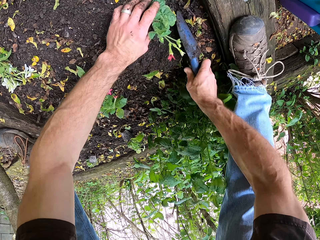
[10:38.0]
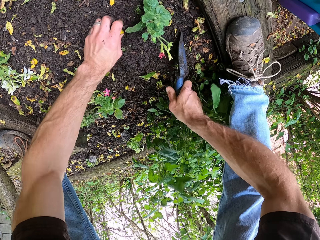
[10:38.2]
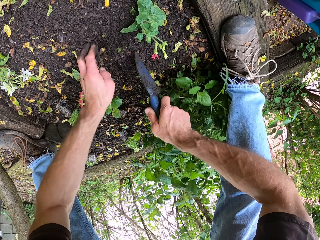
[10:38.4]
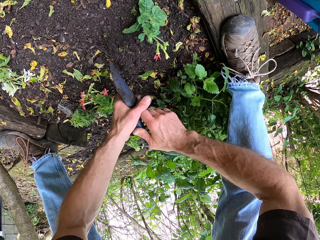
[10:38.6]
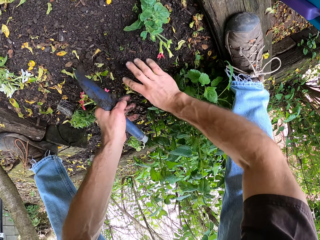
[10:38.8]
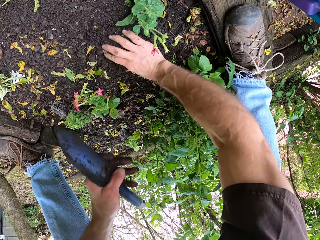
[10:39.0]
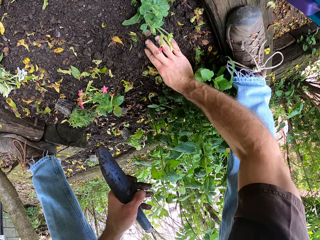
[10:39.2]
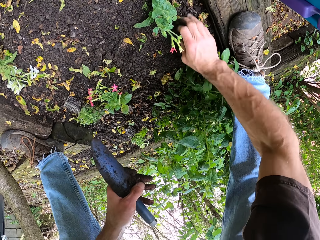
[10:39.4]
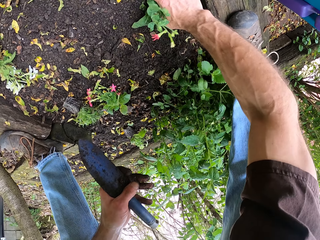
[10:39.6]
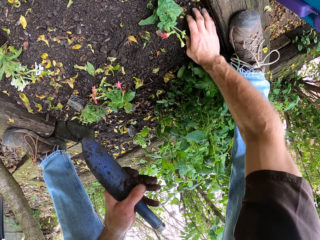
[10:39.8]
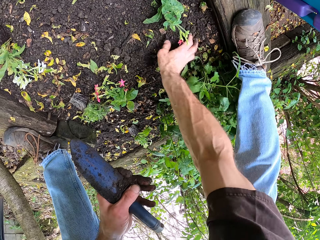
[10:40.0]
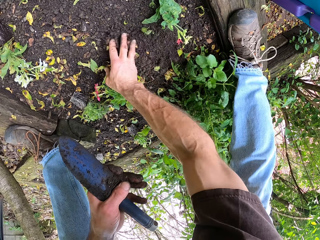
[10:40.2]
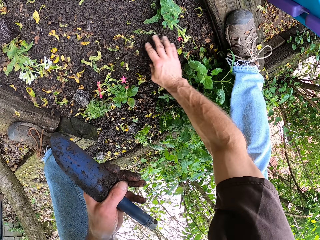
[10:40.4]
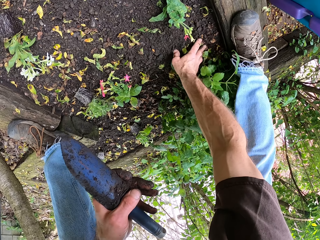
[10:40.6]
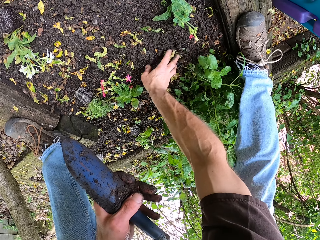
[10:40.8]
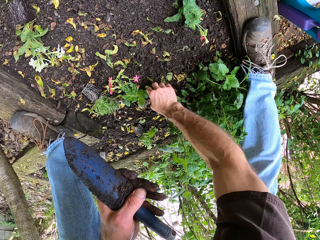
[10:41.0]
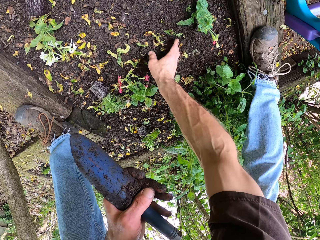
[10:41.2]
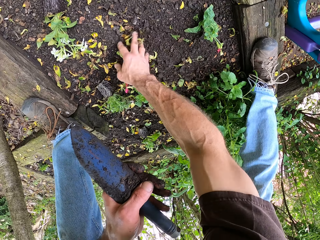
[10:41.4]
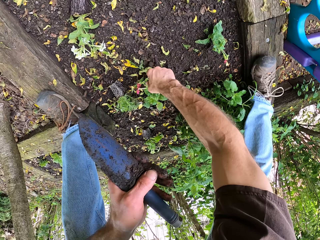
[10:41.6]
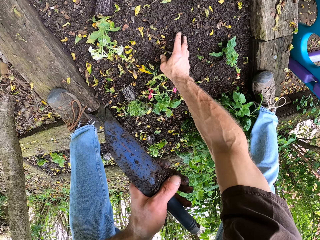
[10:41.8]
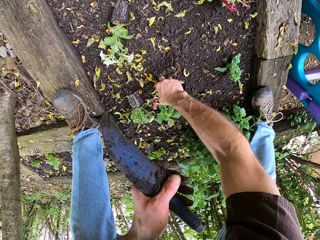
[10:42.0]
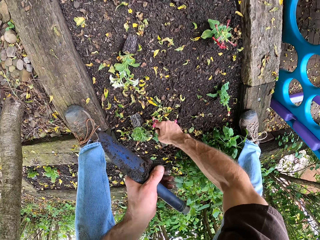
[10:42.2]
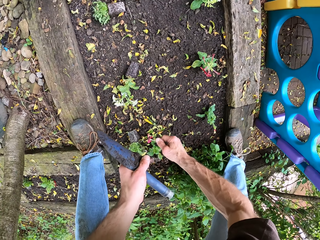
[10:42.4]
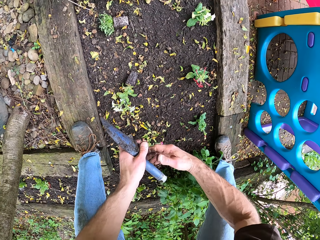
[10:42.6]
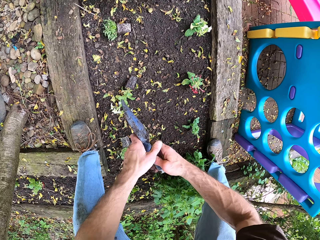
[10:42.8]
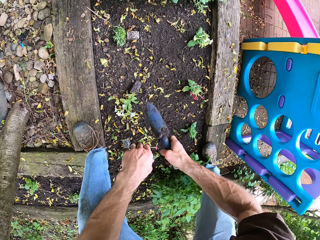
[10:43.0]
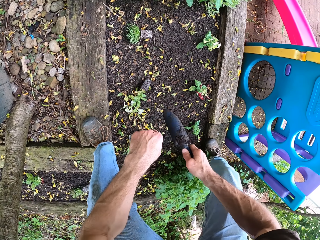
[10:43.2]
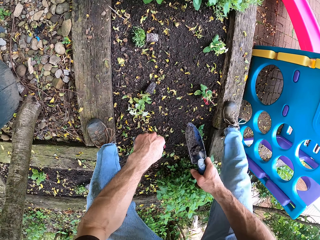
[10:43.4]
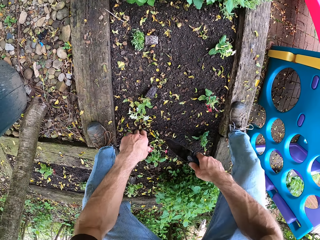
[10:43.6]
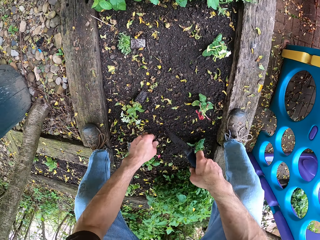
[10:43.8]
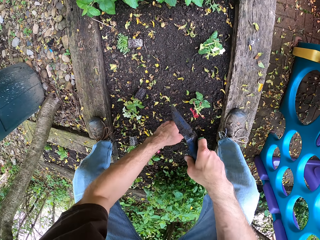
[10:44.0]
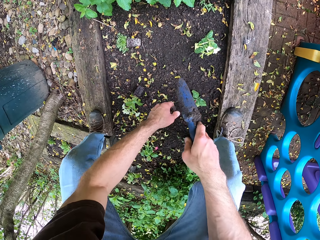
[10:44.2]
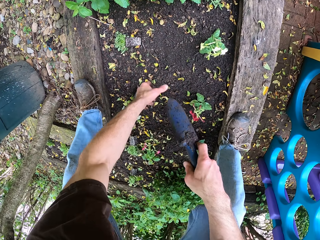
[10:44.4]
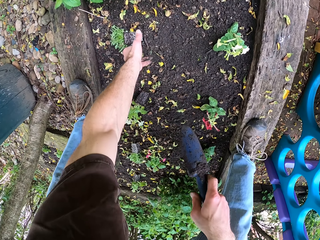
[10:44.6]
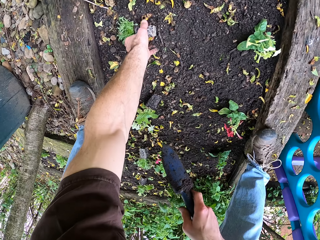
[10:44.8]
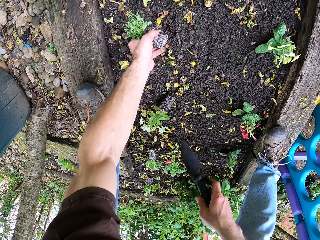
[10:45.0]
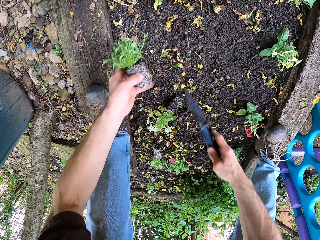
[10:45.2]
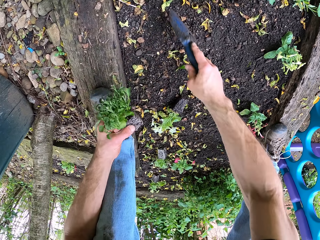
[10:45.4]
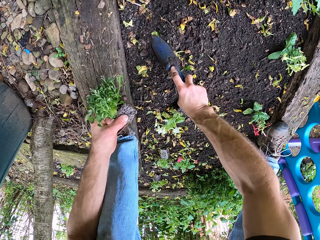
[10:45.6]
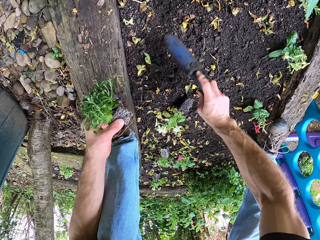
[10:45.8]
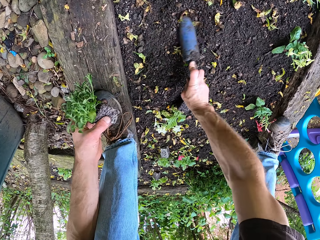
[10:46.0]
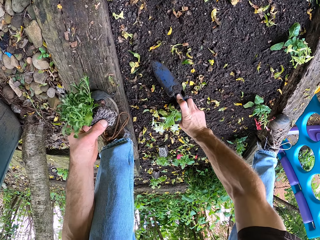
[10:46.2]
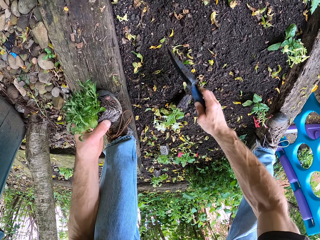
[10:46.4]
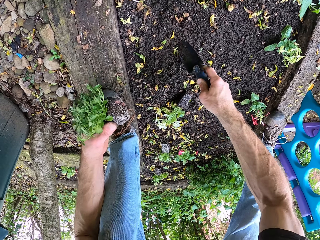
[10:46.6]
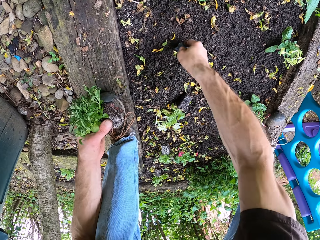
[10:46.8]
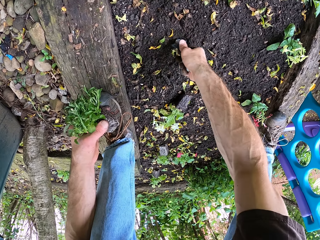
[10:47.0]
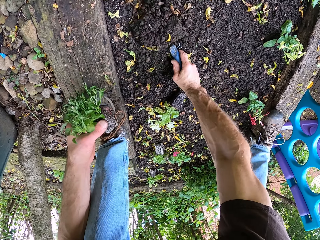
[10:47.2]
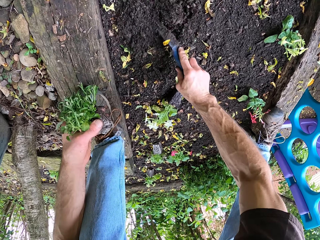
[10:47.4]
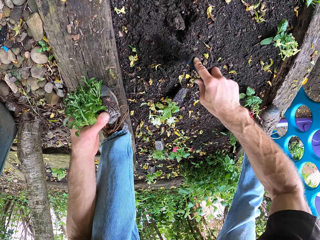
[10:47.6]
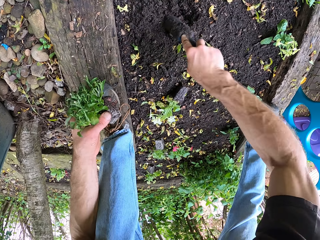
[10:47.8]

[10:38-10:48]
The camera wearer spreads the soil around the flower plant. They clear the ground. They pick the flower from the ground. They dig the ground with the trowel.

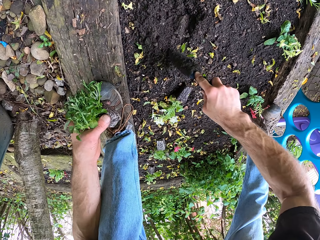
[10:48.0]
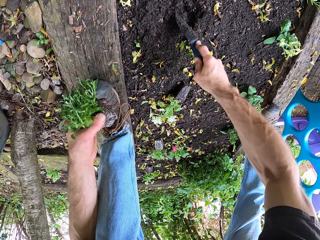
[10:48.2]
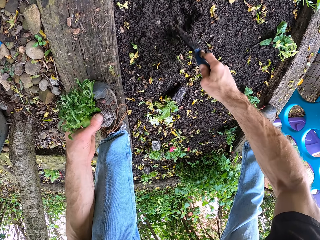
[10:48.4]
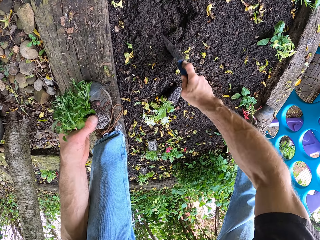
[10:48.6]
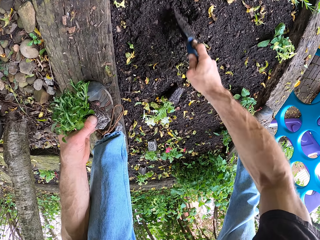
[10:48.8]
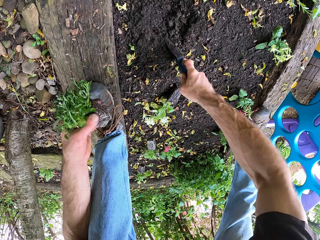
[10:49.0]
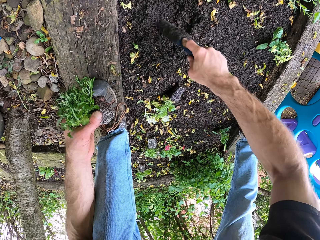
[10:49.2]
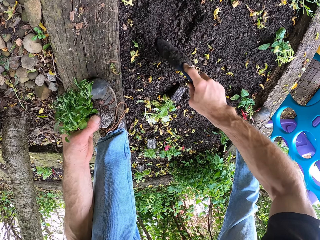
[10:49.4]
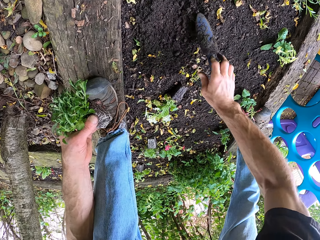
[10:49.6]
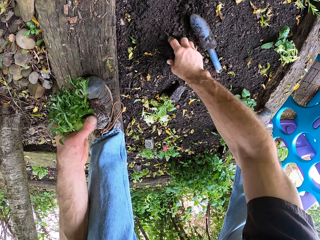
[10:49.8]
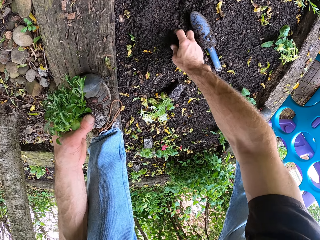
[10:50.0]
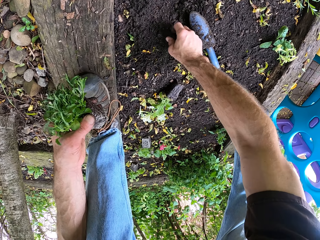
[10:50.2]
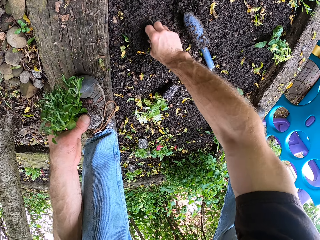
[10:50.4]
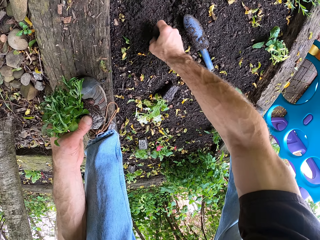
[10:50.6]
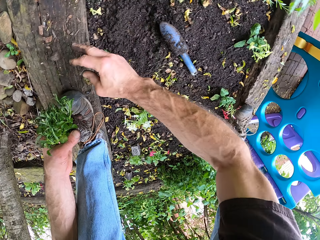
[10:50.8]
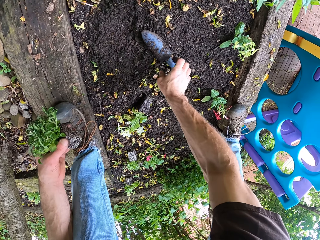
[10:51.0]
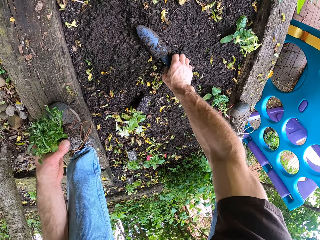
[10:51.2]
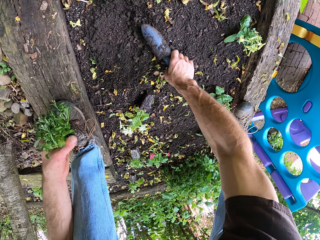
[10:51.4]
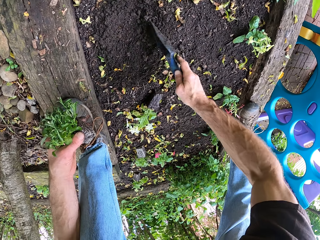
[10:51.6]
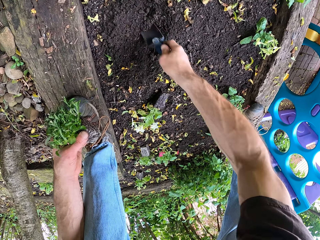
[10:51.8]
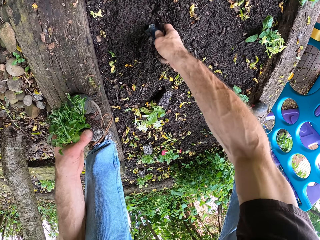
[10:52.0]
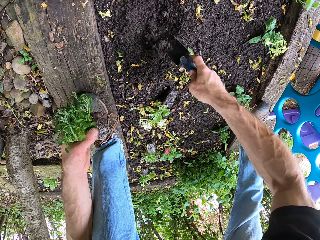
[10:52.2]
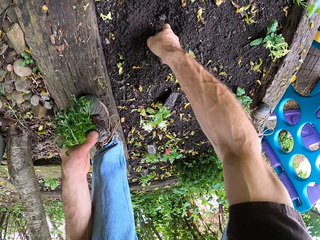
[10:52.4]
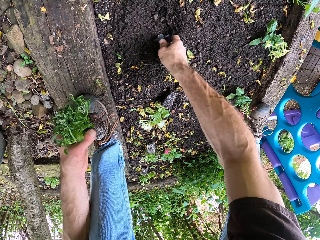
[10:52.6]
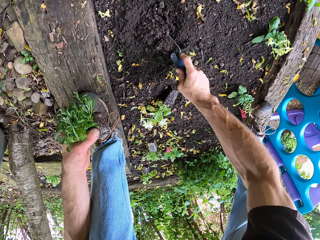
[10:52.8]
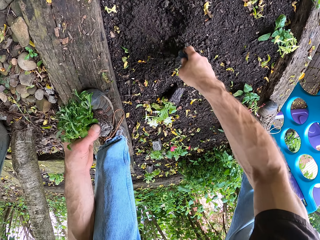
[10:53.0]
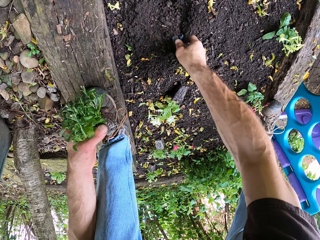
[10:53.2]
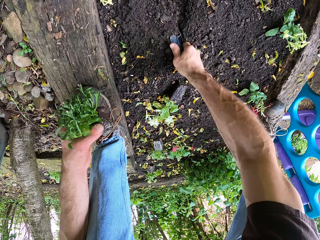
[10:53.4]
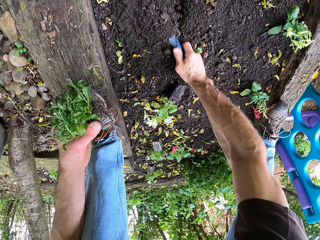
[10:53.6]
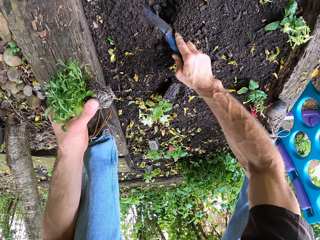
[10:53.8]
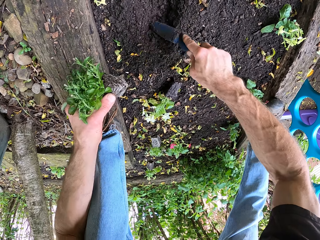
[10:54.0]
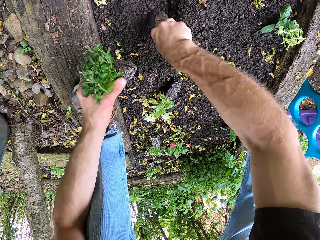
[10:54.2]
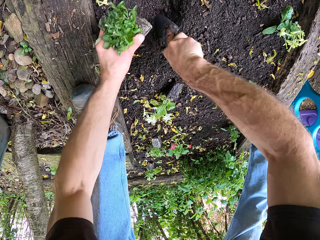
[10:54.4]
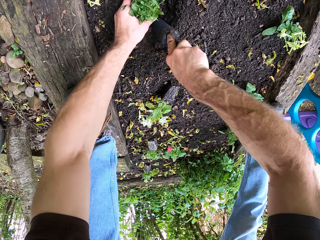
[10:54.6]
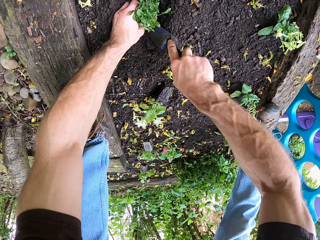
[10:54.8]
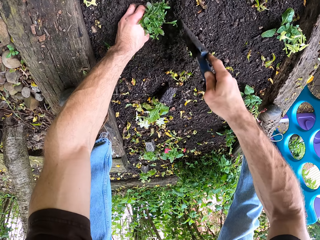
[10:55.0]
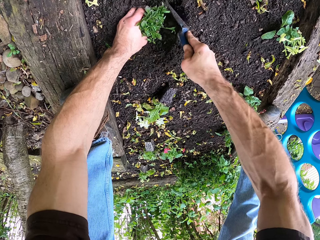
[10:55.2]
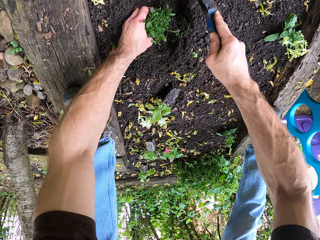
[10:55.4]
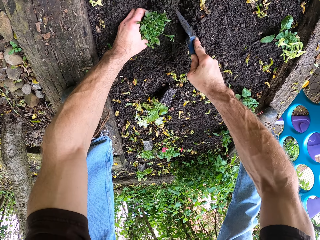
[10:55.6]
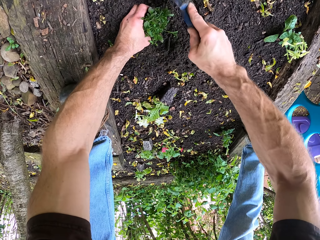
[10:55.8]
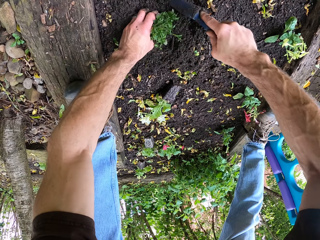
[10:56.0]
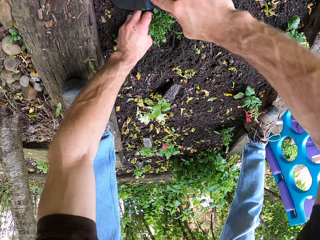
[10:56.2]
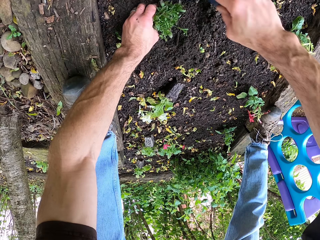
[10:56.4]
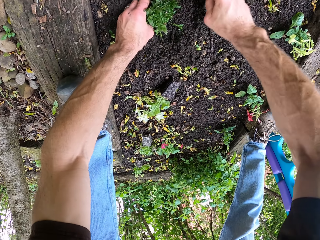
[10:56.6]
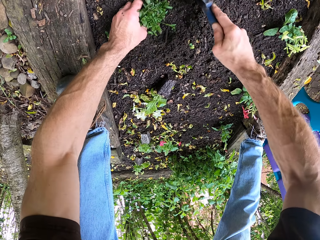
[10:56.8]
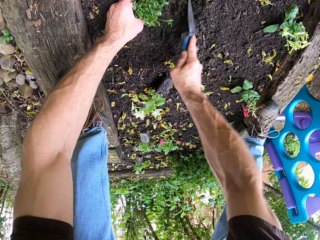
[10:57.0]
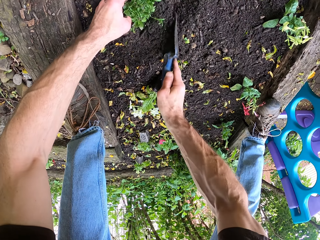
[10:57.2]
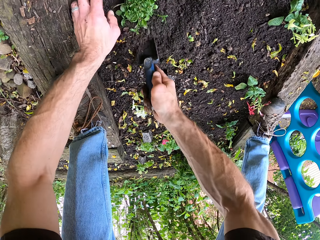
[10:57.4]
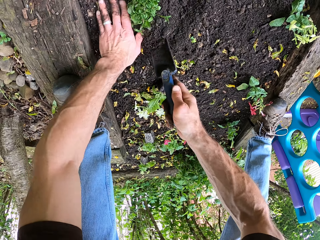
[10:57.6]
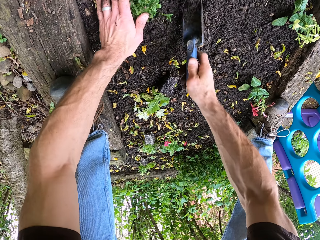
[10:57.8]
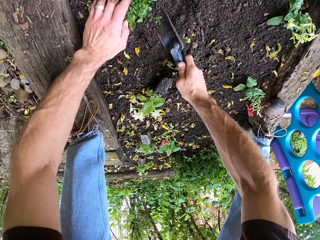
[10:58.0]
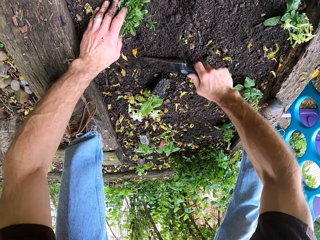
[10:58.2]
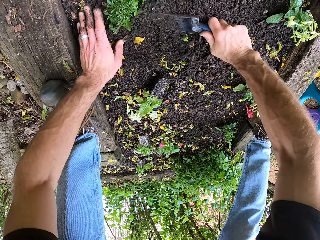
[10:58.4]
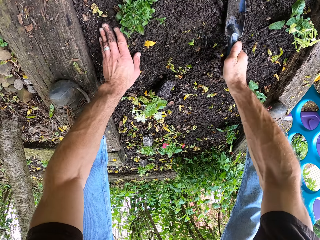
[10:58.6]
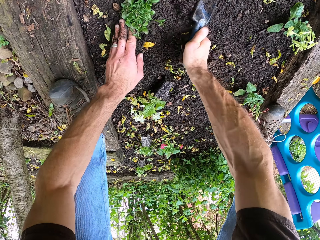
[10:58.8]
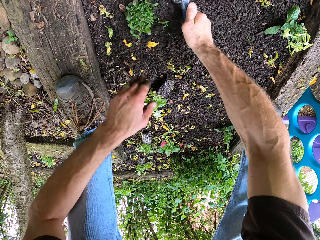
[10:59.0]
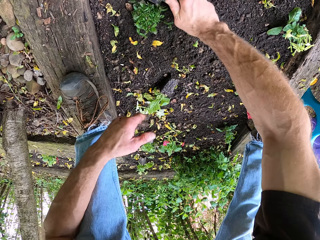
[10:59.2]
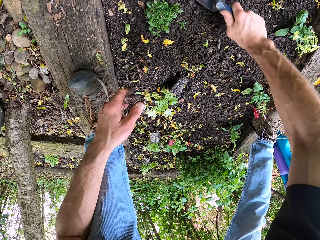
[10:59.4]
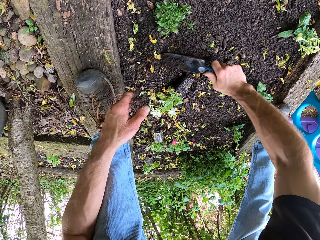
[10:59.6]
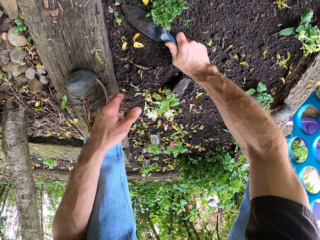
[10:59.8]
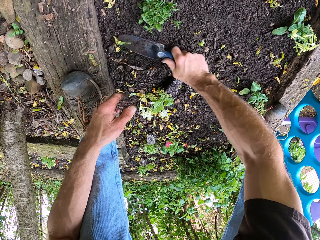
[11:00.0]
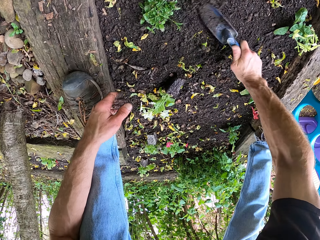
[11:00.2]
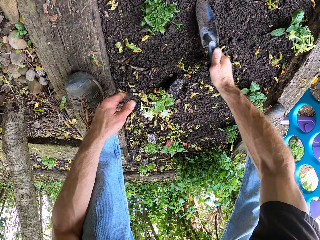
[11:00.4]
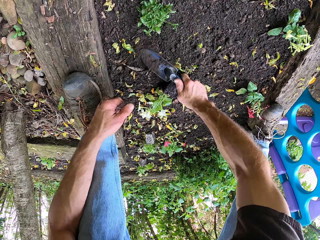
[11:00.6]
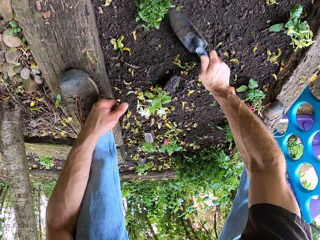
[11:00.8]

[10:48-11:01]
The camera wearer scoops out the soil. They drop the trowel on the ground. They clear the ground. They pick the trowel from the ground. They dig the trowel. They plant the young plant in the soil. They spread the soil around the plant.
